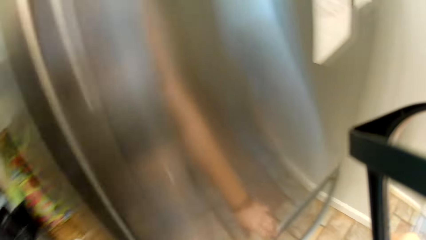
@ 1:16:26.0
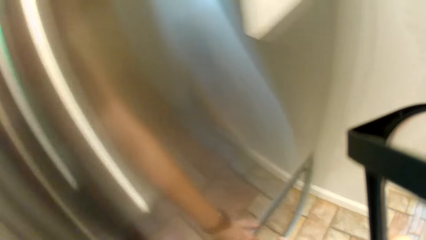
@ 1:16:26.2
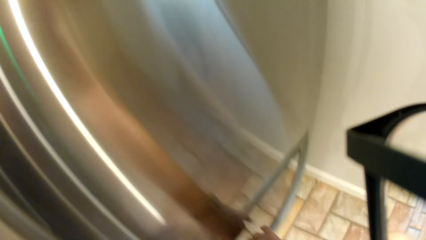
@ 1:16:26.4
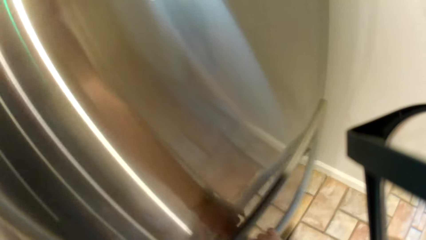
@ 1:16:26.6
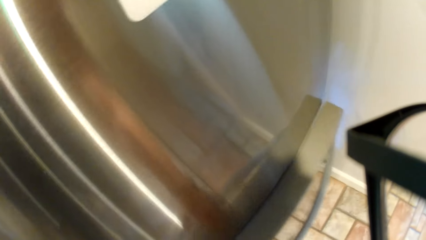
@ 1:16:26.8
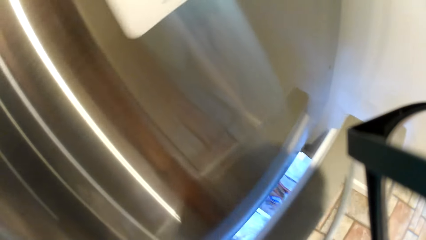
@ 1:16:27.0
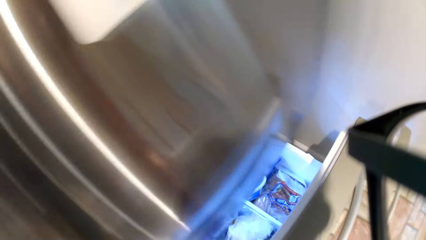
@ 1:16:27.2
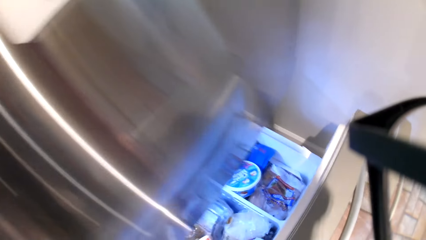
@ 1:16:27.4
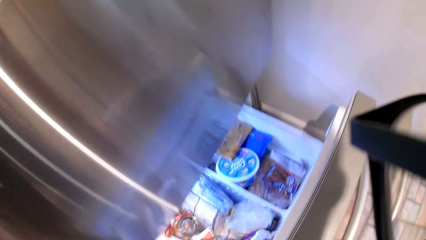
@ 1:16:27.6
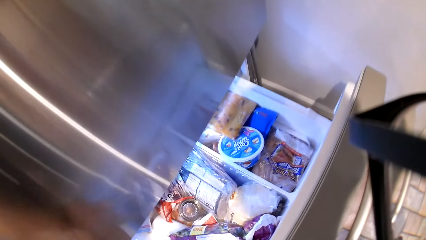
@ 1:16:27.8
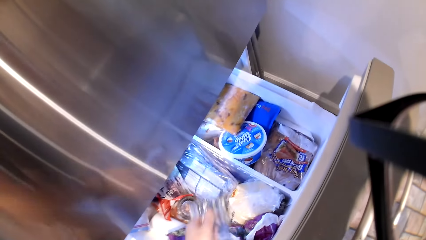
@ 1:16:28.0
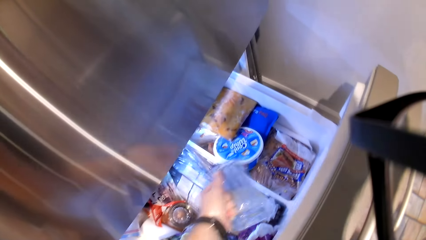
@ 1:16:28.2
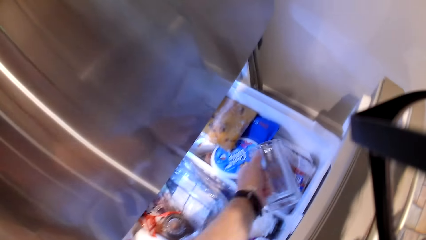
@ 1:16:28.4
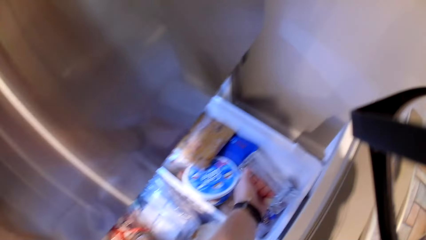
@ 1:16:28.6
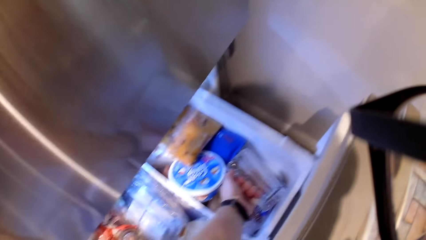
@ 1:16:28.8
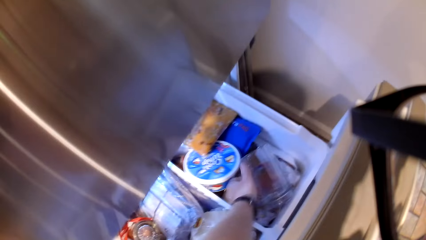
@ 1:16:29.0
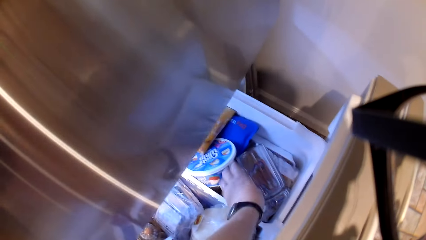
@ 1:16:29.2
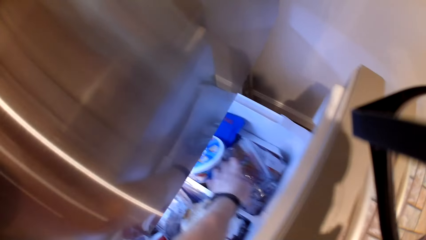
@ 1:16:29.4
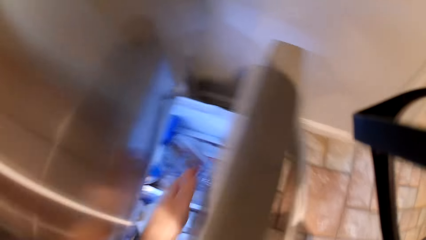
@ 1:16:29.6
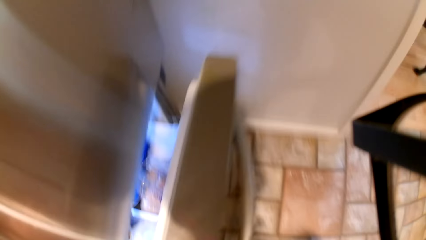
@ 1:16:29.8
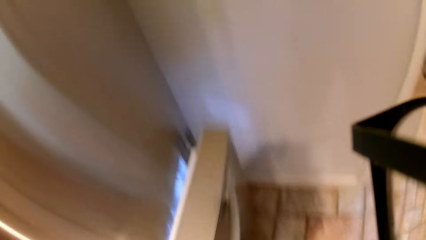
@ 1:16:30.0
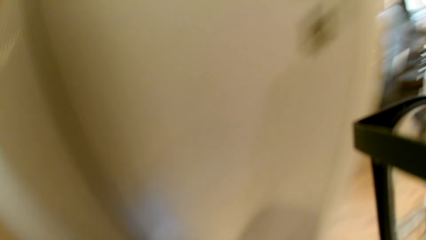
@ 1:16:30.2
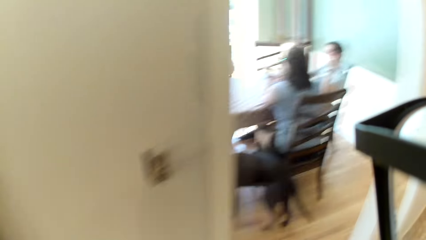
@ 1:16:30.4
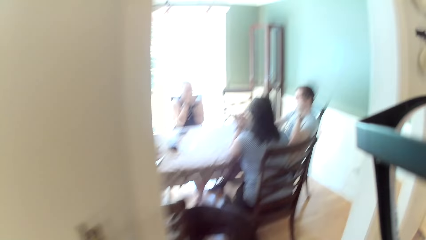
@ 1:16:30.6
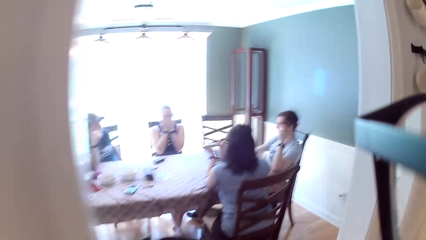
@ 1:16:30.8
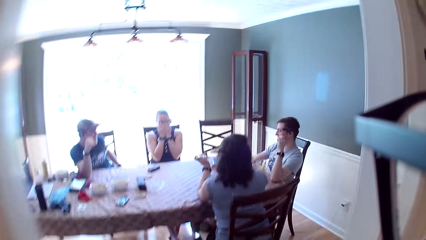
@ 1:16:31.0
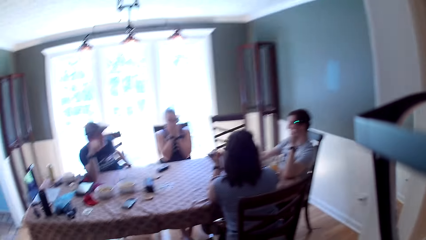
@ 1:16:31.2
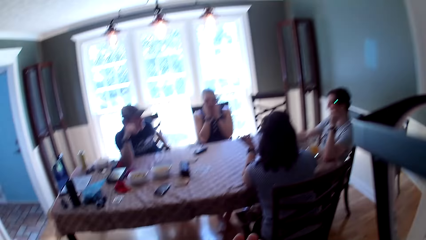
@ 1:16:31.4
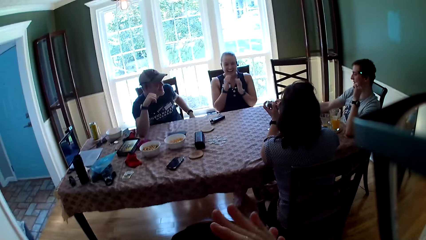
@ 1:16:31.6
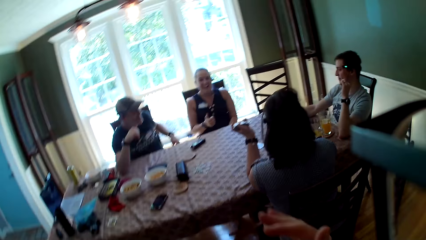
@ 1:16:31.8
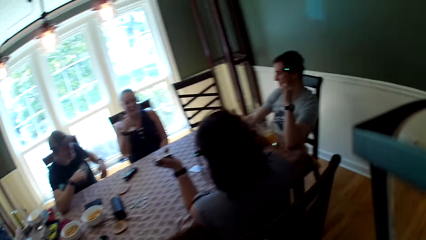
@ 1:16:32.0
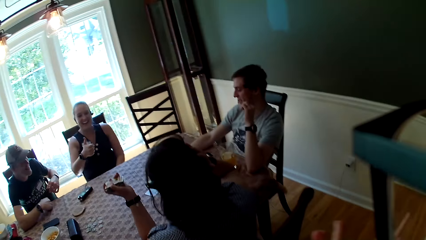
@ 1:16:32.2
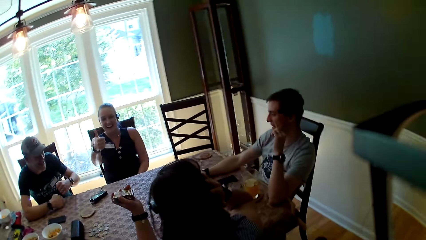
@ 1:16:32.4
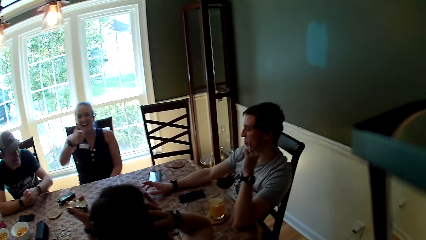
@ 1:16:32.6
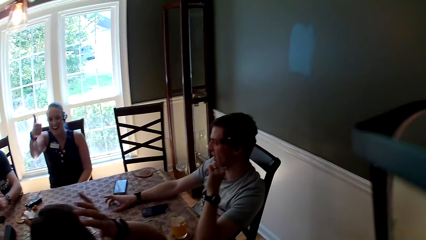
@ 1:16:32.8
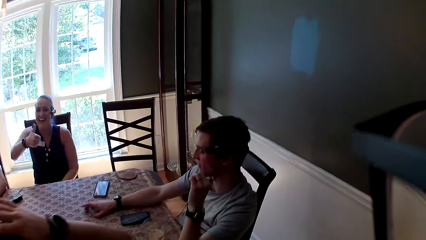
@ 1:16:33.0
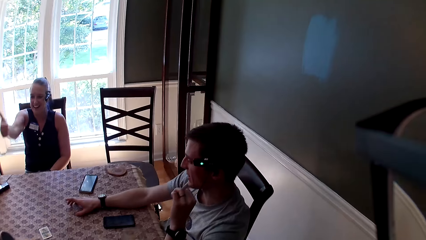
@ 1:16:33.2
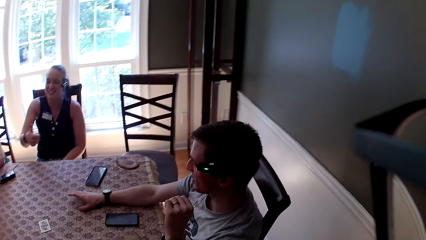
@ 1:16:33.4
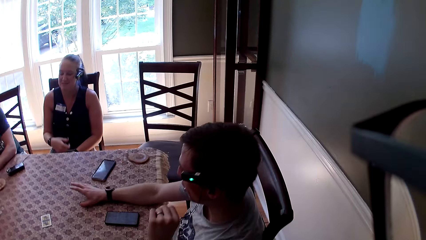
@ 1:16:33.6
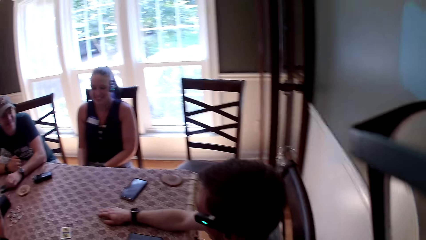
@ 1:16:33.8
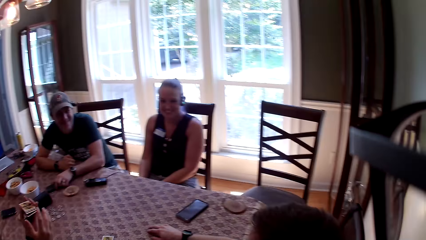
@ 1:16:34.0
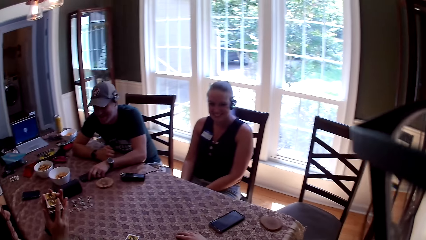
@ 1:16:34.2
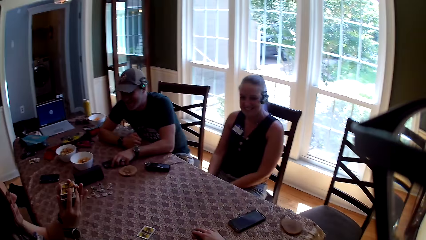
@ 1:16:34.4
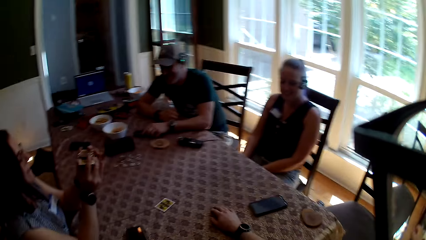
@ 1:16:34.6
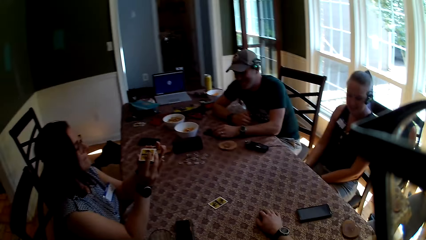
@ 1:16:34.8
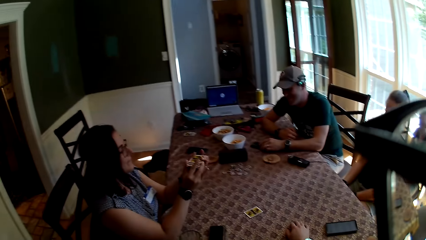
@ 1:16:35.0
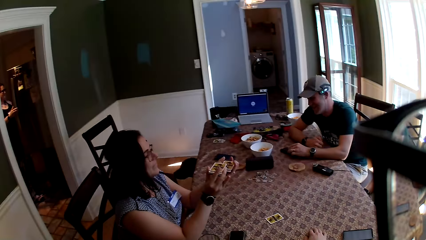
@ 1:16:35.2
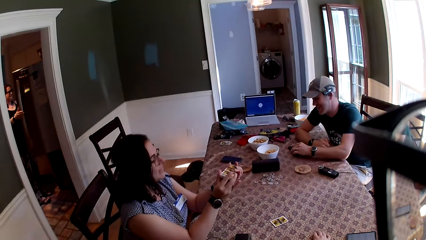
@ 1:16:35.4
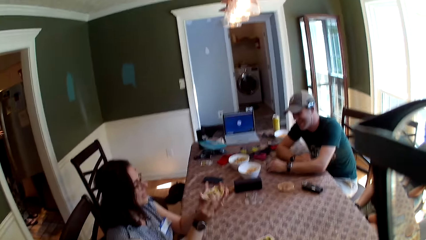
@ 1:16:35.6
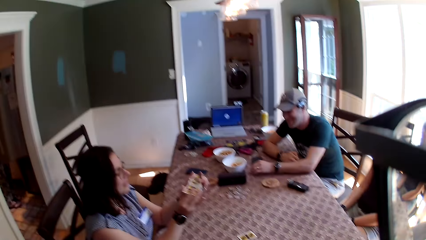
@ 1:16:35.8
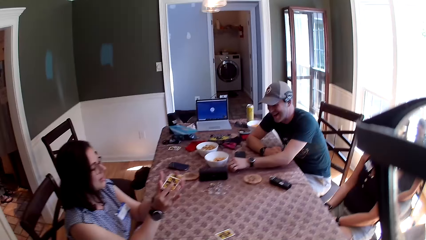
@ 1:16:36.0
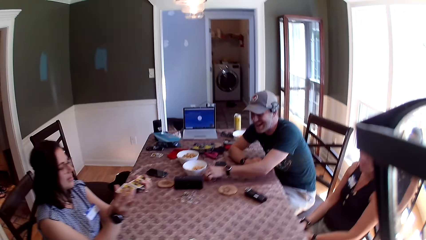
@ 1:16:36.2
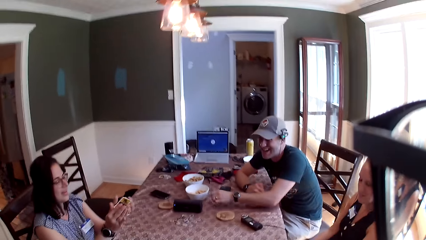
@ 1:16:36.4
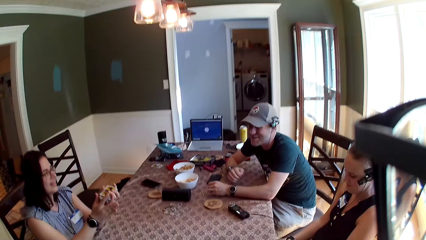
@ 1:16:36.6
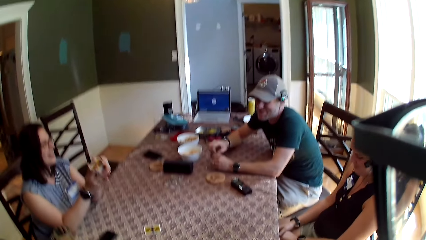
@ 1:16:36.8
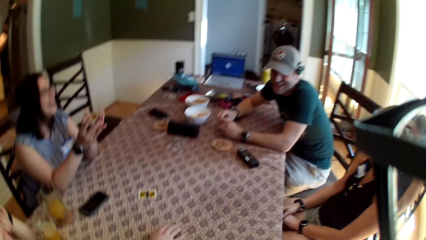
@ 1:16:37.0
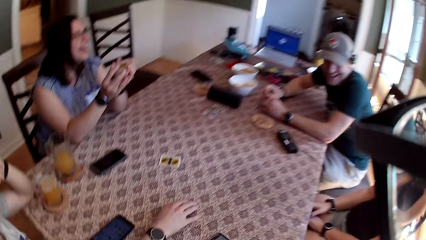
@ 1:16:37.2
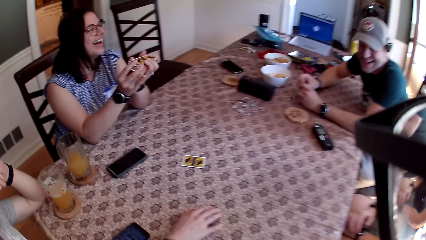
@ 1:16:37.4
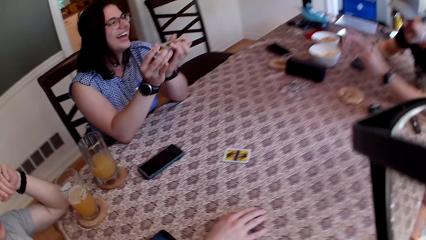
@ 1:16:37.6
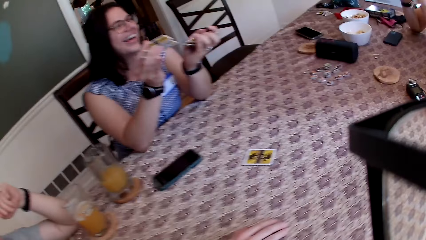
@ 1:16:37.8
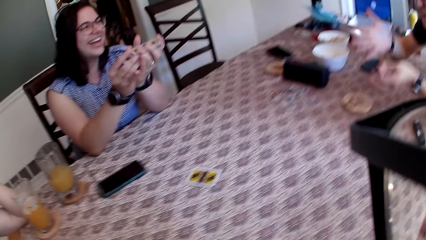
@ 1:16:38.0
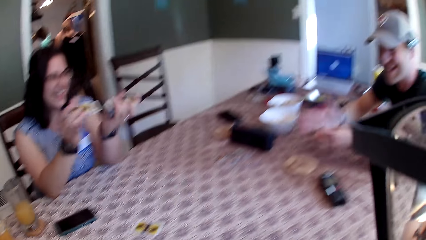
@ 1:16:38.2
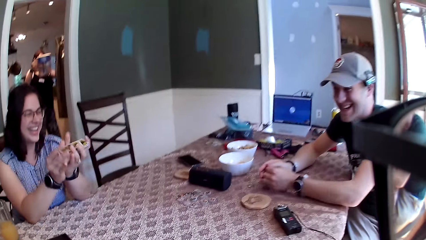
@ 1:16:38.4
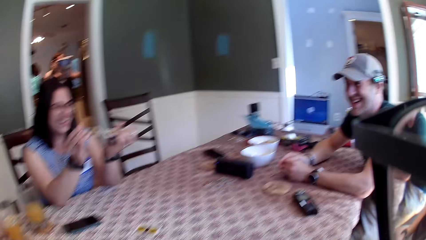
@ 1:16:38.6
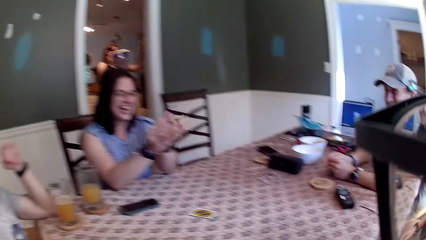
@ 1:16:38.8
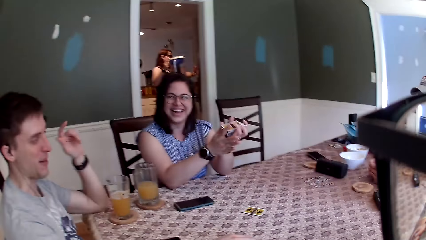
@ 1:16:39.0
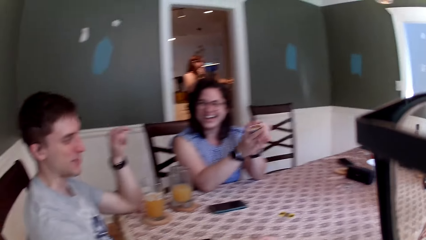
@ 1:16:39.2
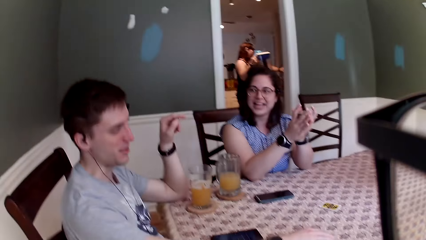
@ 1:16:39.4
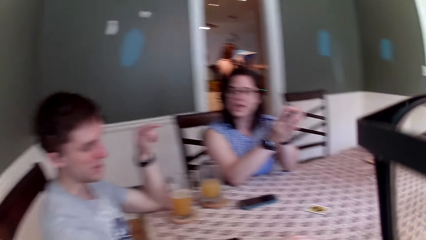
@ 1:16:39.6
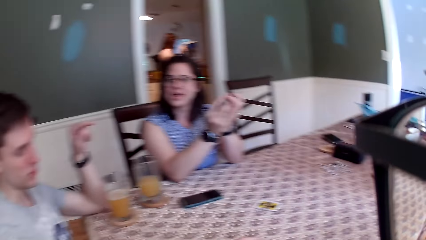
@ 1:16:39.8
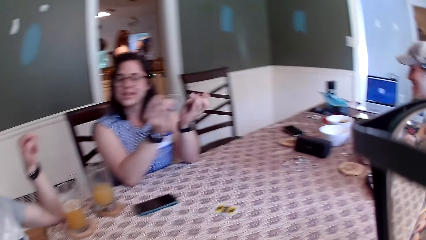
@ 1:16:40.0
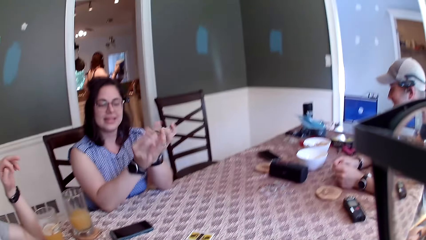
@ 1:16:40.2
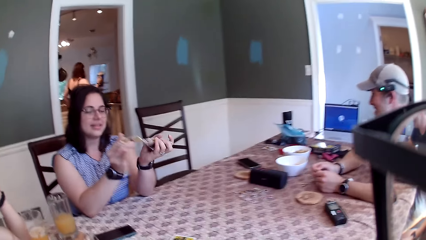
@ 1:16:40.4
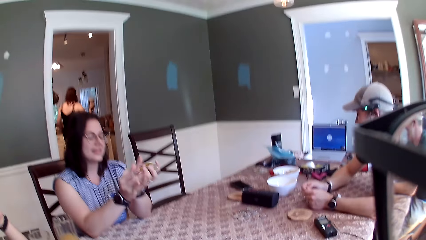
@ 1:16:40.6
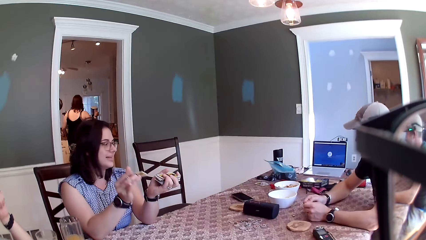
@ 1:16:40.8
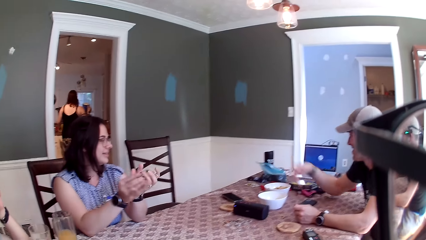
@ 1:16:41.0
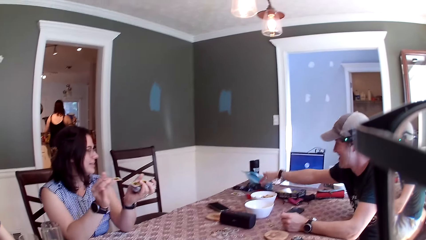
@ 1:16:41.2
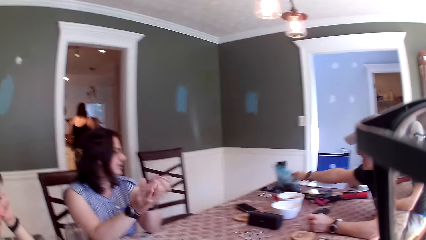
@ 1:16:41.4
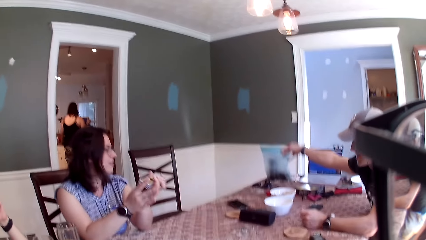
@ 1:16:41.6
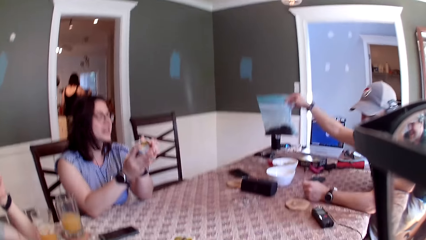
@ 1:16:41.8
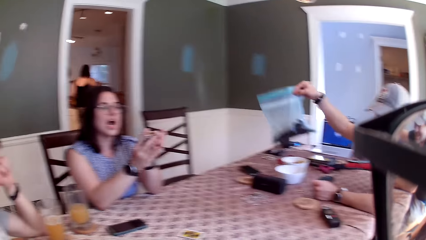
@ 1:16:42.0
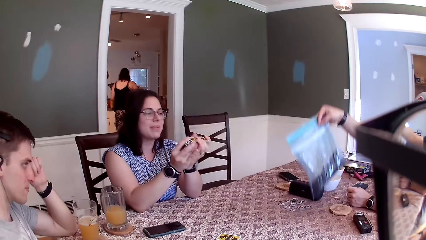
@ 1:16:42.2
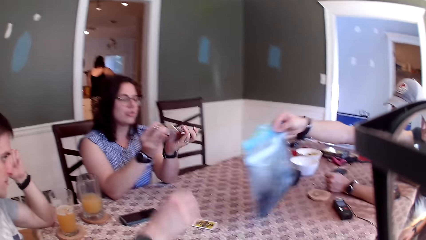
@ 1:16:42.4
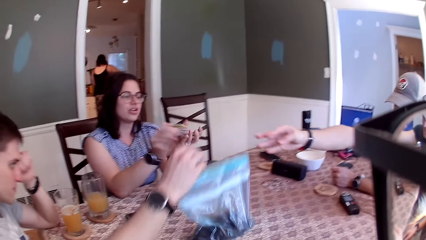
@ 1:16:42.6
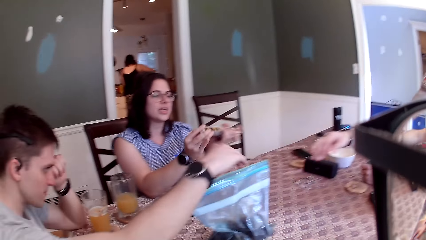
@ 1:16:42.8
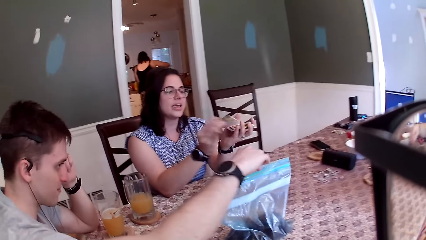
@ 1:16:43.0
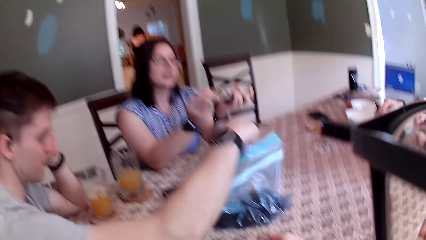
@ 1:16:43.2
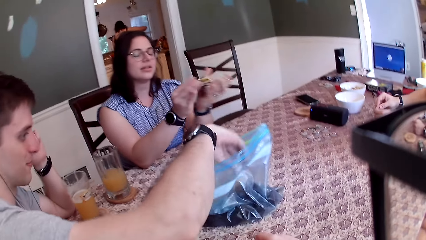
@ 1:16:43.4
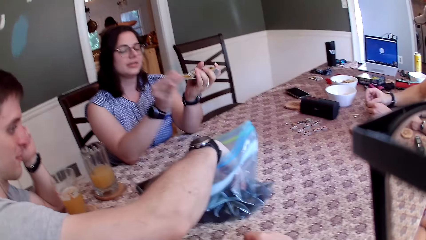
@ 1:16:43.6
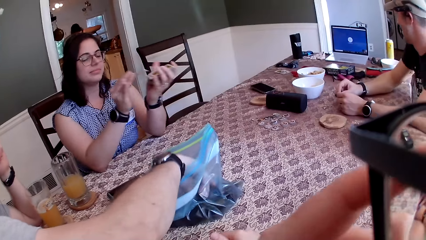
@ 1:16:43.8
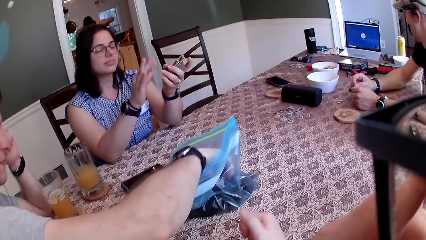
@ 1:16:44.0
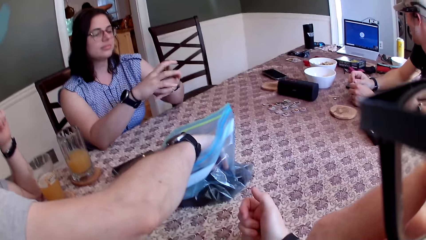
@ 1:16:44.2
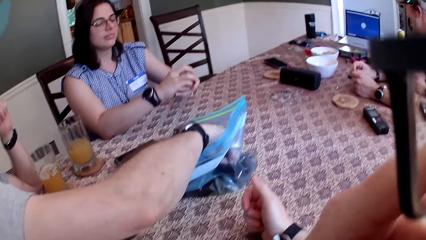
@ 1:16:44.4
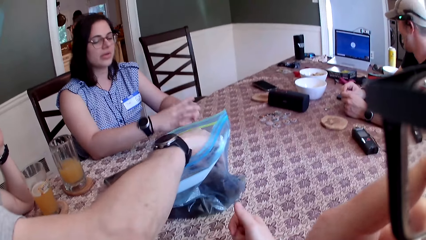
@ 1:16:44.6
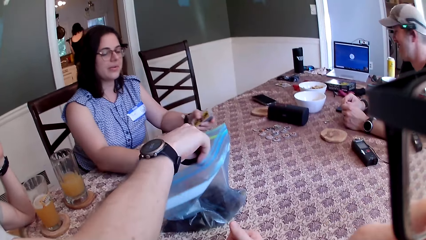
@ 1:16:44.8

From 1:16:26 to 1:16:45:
The camera wearer opens a fridge with his right hand. He drops the cup inside the fridge with his left hand. He closes the fridge. He walks towards the table. He speaks to a man, another man, a woman and another woman at the table. The first woman shuffles the cards with both hands. The first man speaks to the other man. The camera wearer sits on a chair and looks around the table. The other man picks up a pack on the table with his right hand and drops the pack on the table with his right hand.
